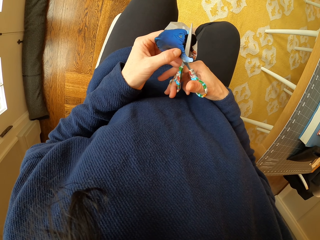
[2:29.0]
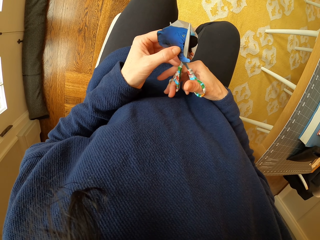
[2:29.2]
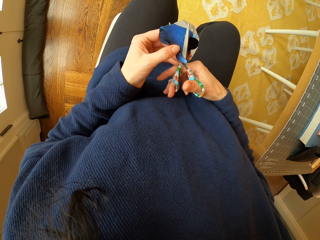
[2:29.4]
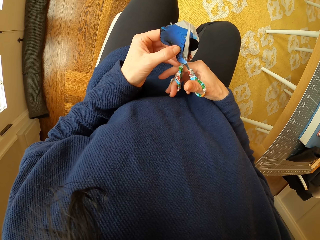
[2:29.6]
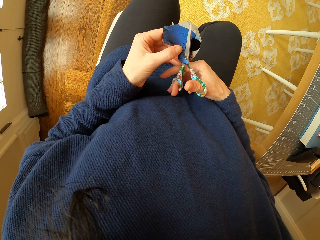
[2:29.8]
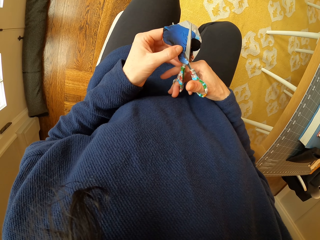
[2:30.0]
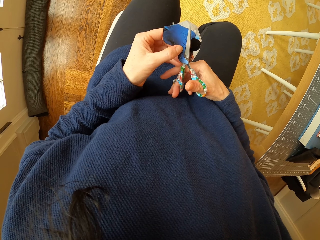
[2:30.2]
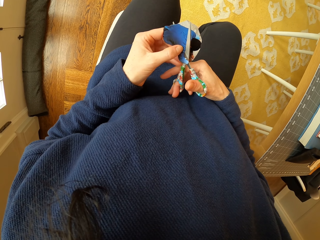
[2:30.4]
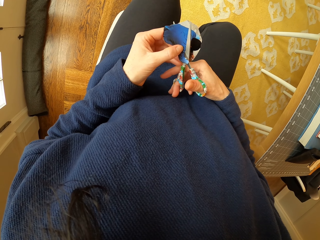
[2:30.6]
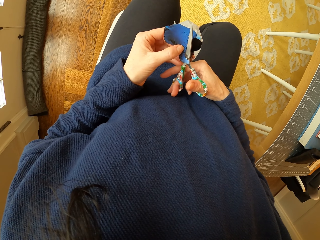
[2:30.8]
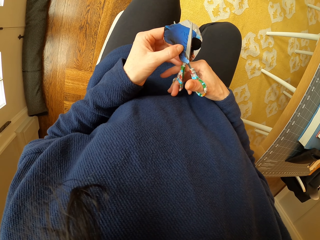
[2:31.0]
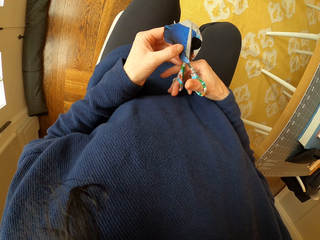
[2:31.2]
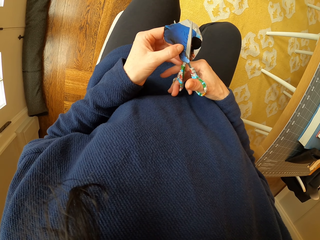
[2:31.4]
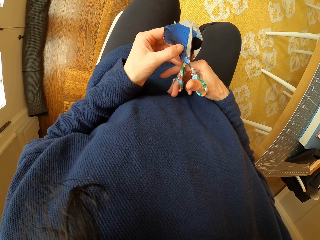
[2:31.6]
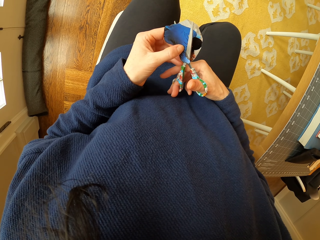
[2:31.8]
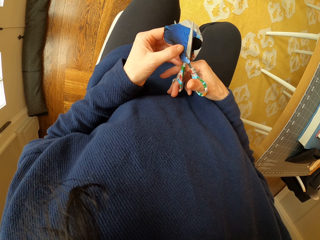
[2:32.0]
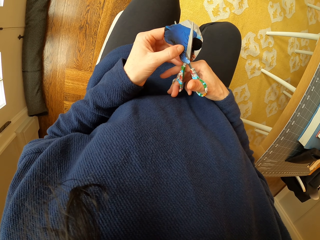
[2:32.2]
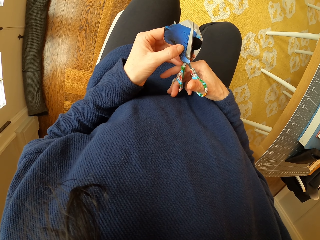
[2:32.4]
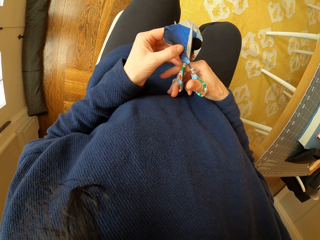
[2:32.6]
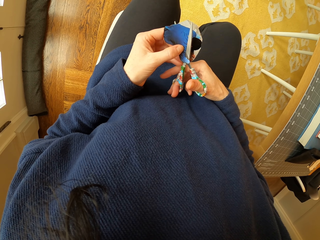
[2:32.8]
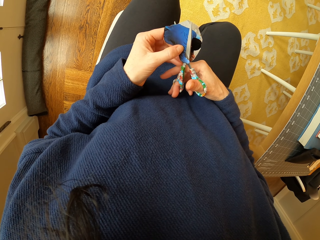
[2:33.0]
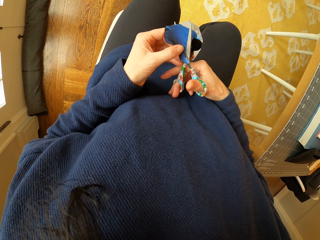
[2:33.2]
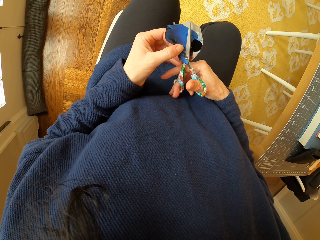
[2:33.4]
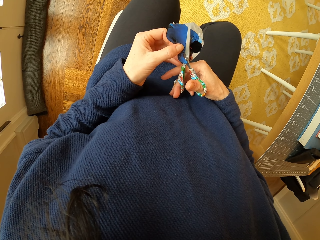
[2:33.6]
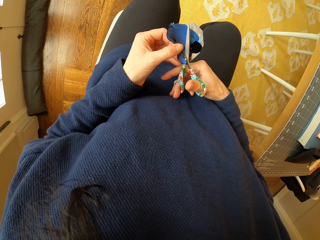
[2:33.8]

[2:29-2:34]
The camera wearer cuts the piece of paper with the scissors.

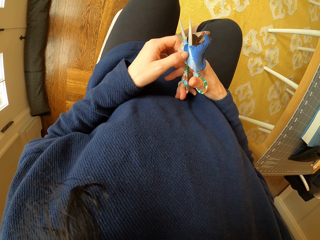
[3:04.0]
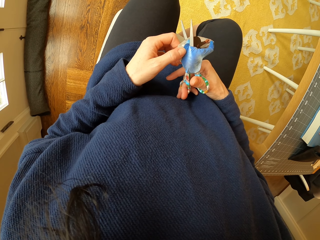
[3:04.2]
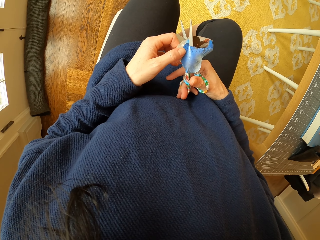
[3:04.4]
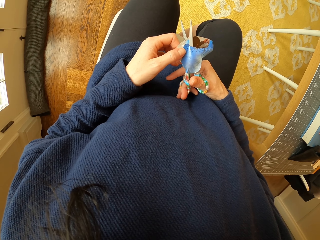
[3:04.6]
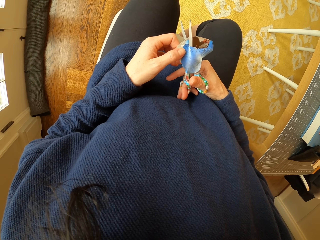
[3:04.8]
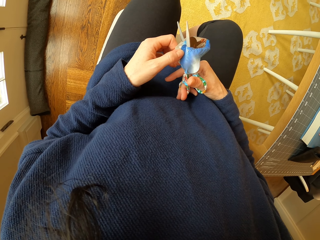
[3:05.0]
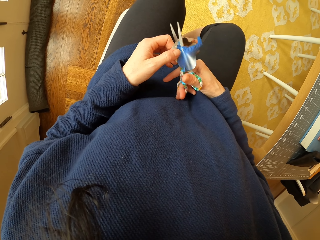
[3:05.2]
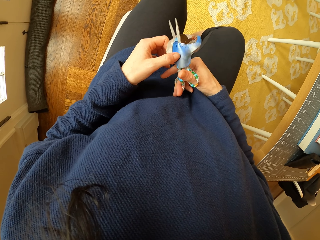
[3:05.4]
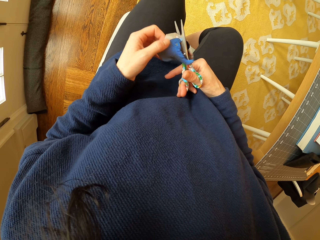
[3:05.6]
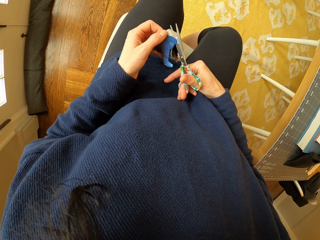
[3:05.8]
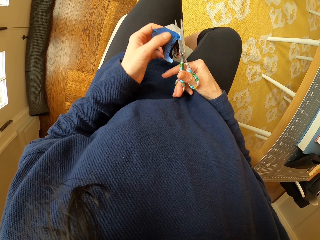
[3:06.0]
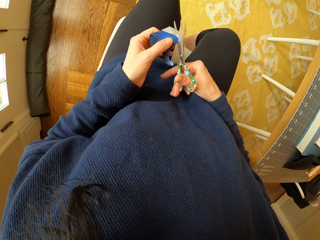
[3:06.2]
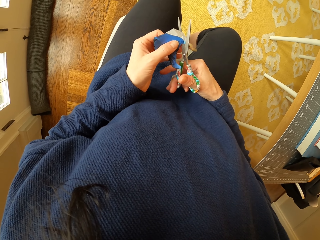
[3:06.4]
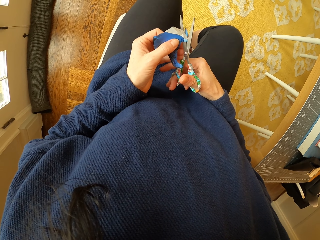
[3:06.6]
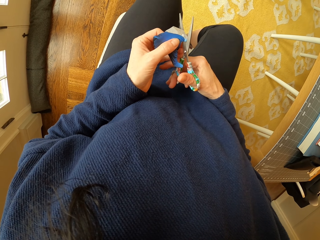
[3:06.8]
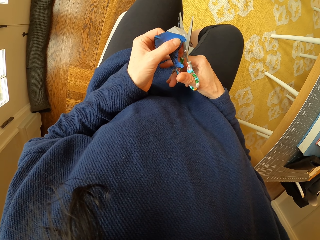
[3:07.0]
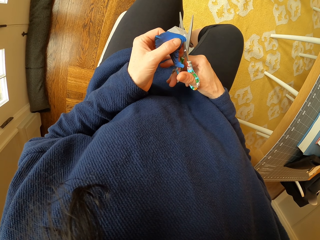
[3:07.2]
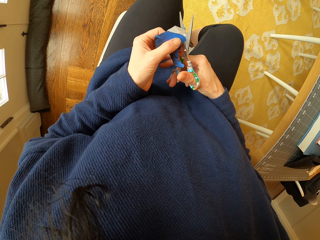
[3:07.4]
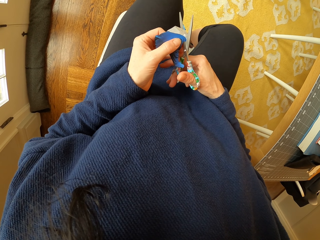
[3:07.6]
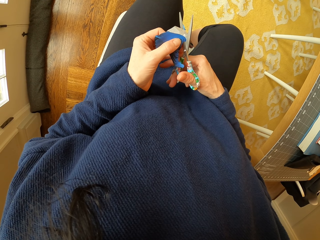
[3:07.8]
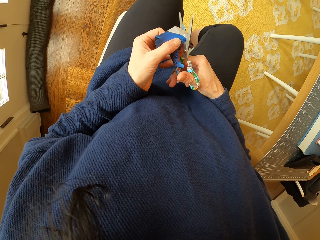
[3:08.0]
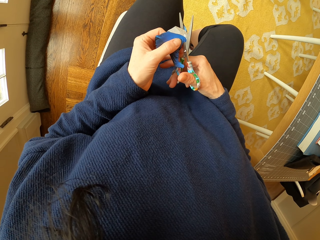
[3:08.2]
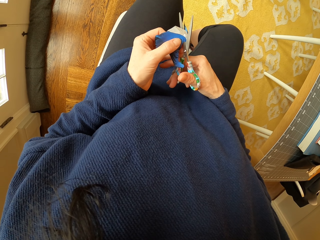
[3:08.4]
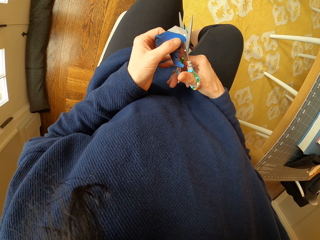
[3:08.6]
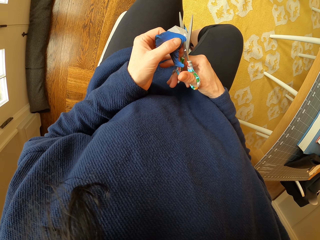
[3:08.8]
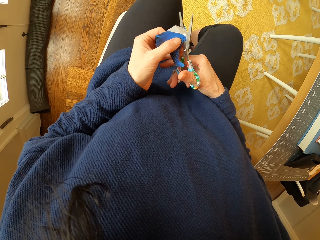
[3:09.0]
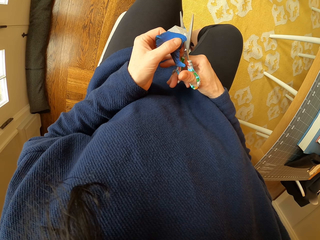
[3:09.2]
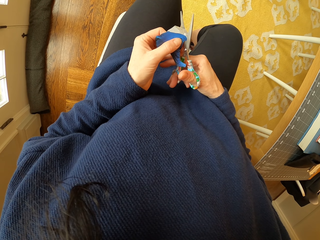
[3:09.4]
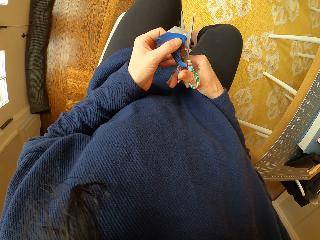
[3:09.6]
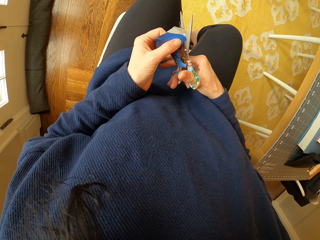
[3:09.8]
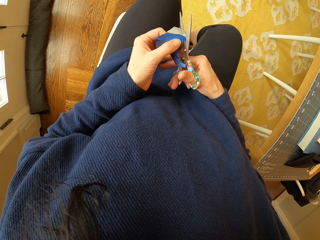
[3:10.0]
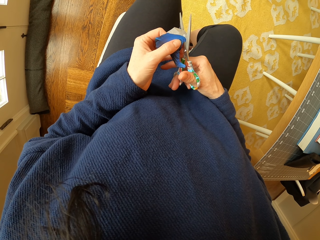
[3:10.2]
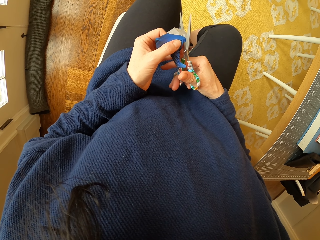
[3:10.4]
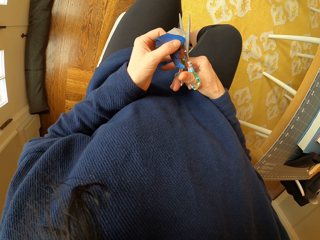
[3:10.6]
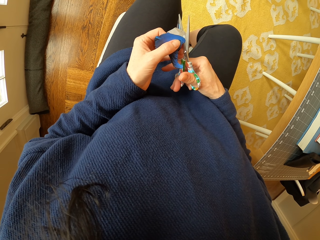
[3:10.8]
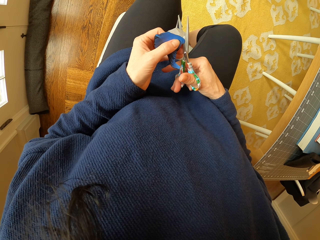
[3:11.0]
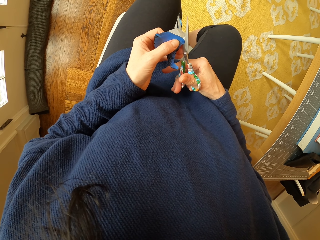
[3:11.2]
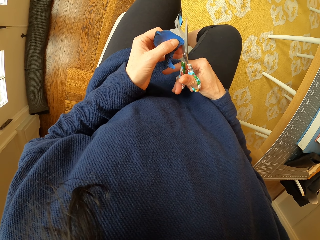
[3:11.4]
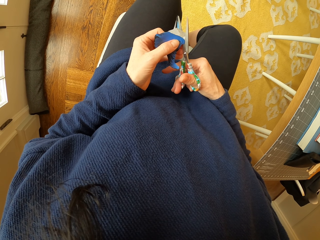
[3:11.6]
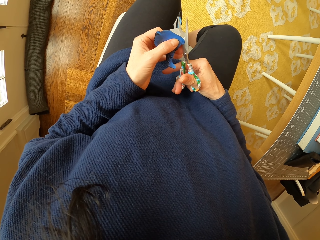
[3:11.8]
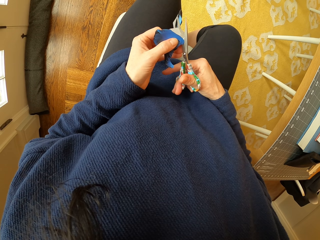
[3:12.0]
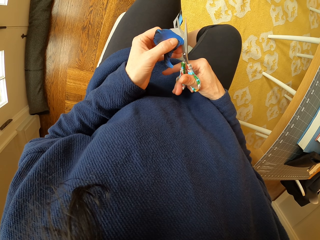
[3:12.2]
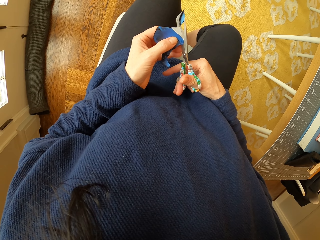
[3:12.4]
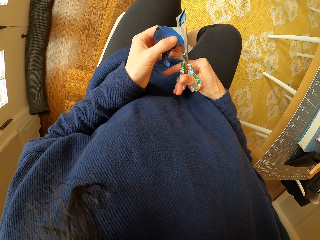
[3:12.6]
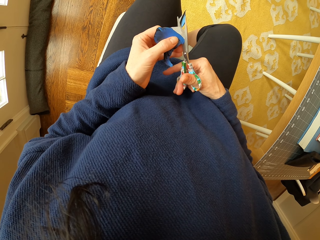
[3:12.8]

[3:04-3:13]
The camera wearer rotates the piece of paper. They cut the piece of paper with the scissors.

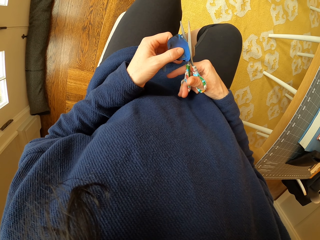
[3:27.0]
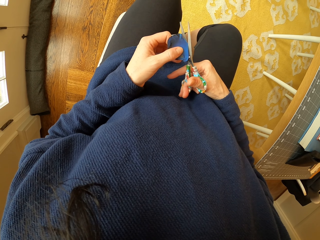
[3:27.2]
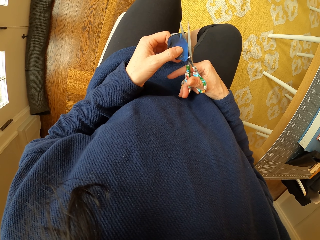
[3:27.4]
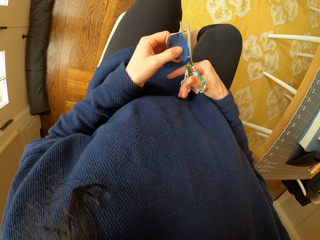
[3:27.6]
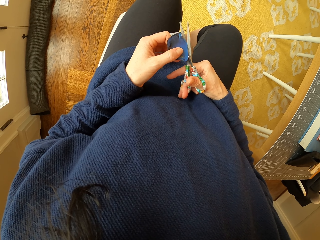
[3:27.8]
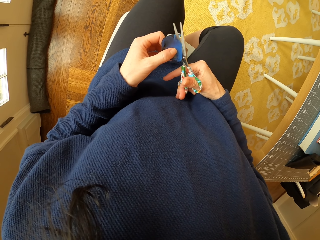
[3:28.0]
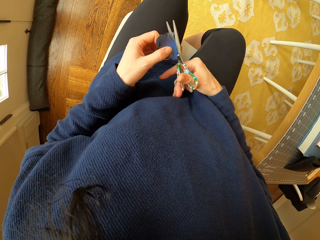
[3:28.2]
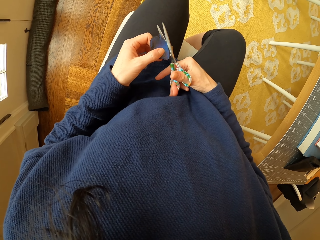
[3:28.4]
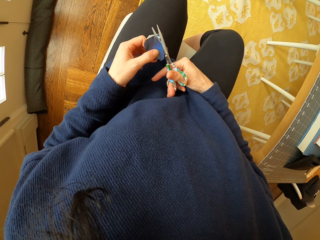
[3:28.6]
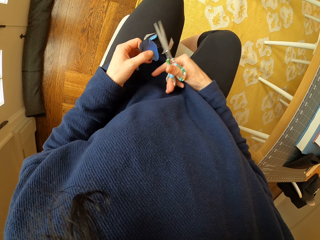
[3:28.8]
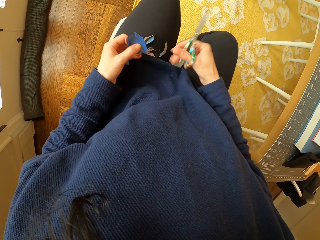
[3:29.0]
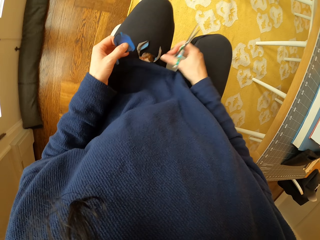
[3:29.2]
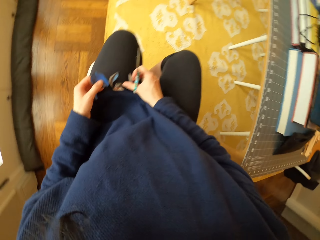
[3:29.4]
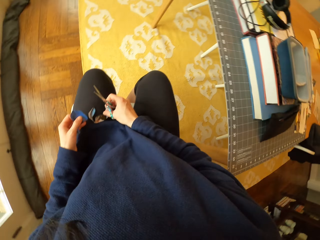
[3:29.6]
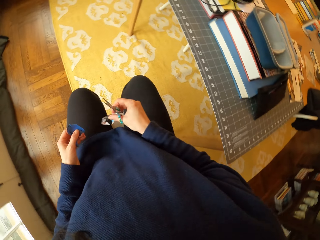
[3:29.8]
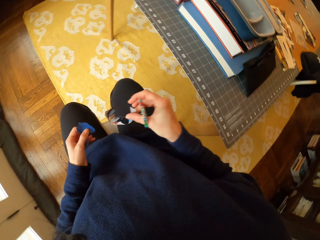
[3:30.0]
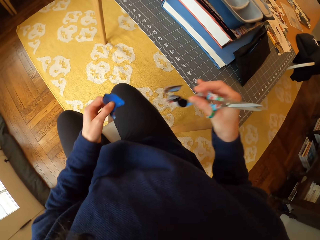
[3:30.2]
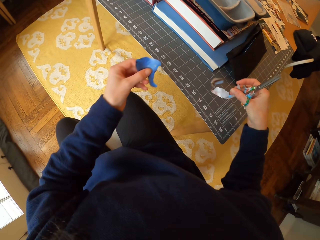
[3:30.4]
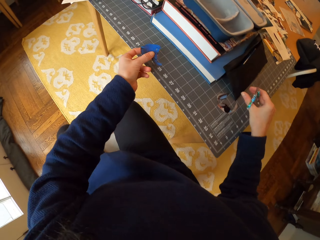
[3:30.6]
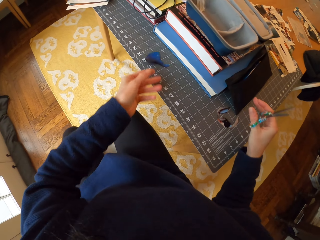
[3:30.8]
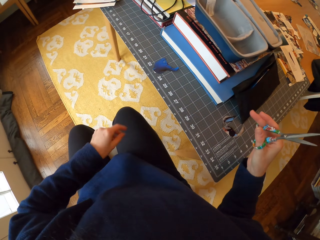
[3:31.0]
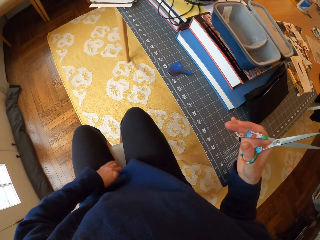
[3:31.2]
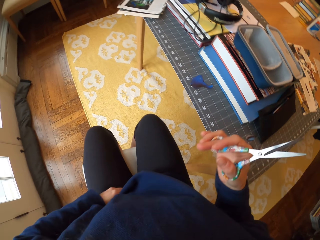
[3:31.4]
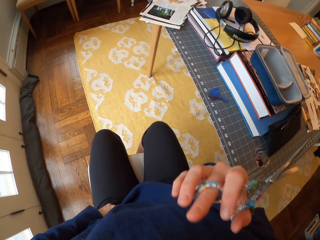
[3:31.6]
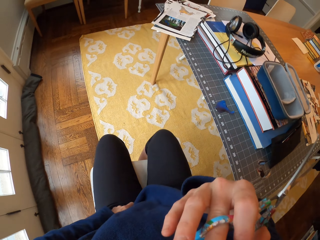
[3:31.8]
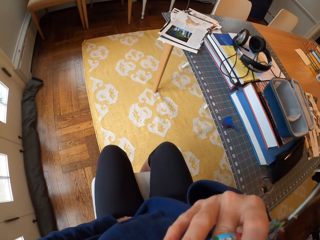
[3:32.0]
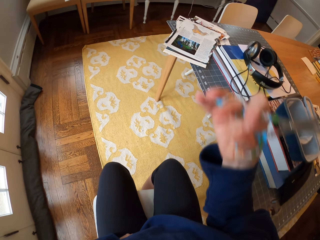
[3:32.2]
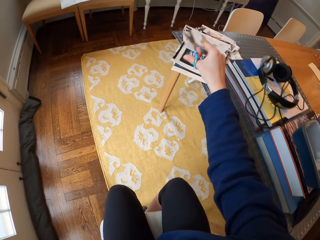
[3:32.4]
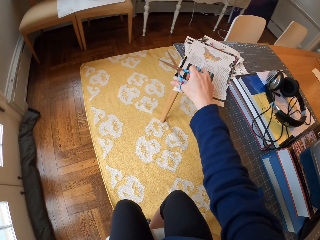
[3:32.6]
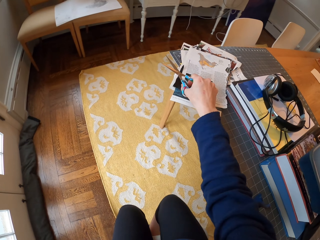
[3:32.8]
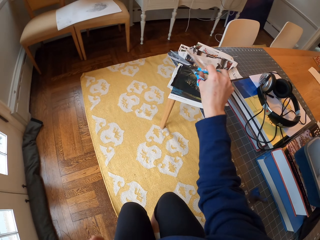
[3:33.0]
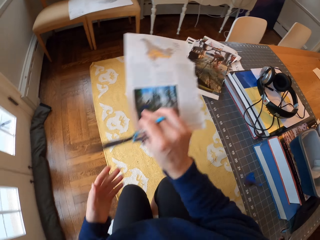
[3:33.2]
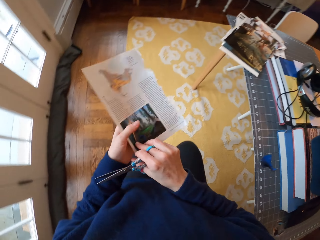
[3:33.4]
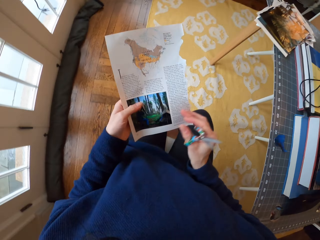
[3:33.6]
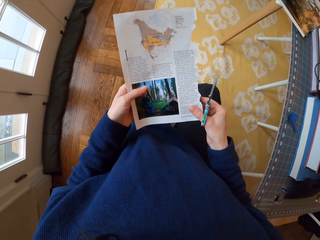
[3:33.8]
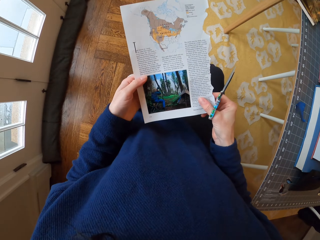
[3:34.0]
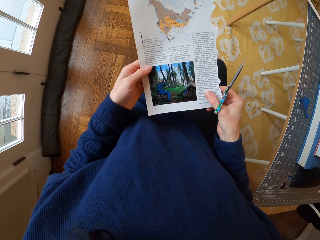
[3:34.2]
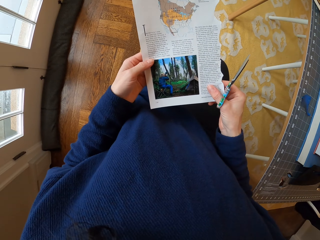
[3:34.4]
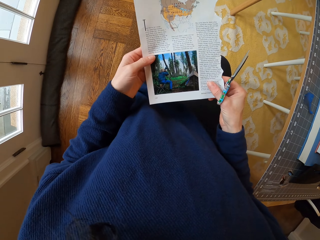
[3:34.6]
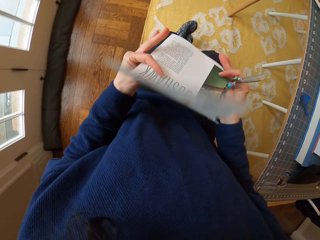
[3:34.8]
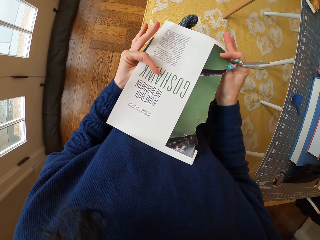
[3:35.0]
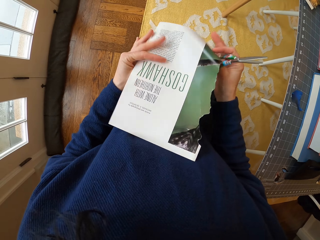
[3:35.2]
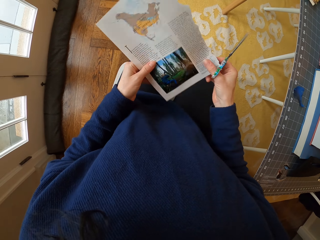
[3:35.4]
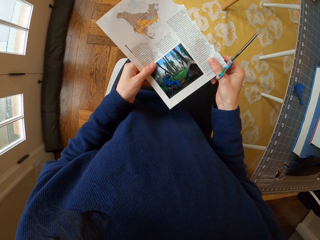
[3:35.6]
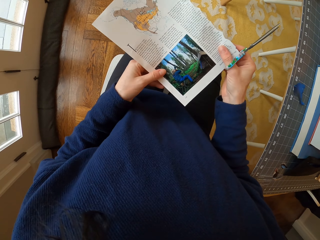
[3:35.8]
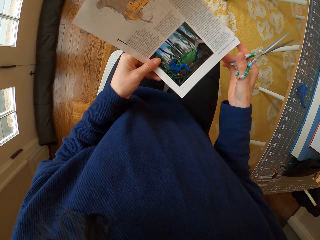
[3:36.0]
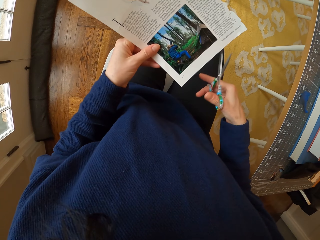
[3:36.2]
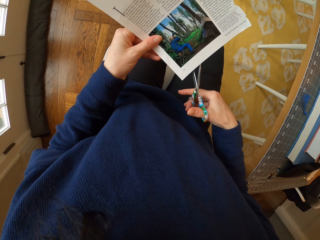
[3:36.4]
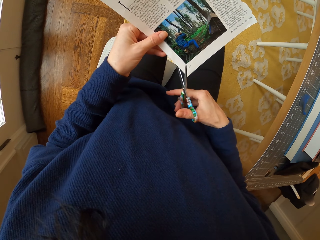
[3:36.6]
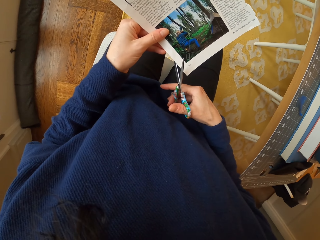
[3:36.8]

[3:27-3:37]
The camera wearer picks the paper from her lap. She places the pieces of paper on the table. She scratches the body and touches the face. She picks another paper from the table. She passes the paper to the left hand and holds the paper with both hands. She stares at the paper. She turns the paper. She stares at the paper. She turns the paper. She holds the paper with one hand.
